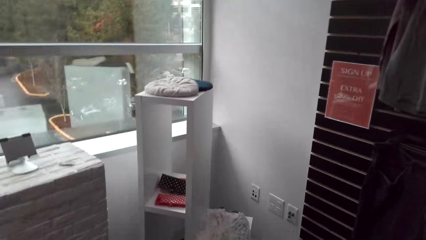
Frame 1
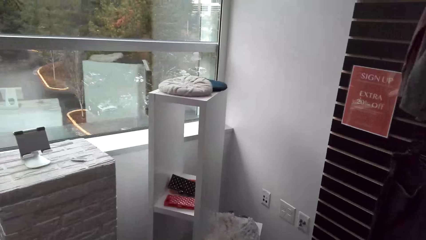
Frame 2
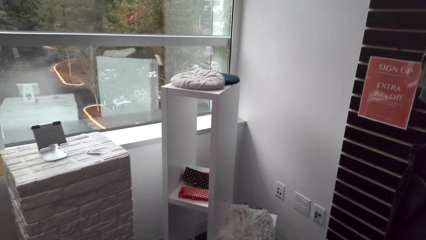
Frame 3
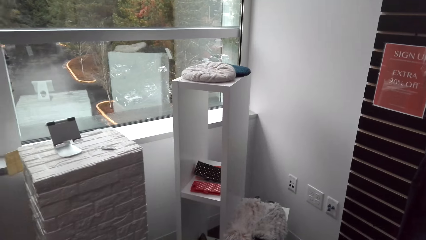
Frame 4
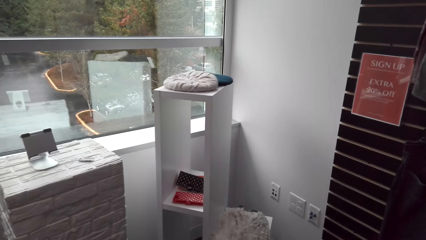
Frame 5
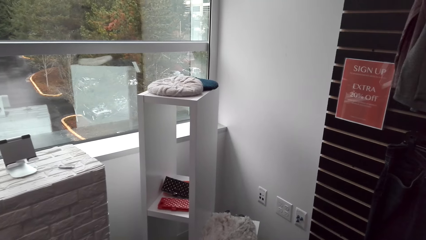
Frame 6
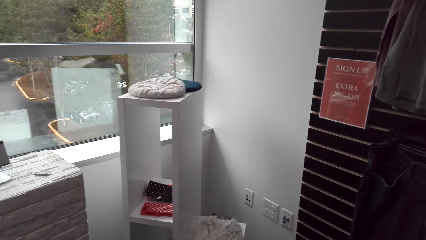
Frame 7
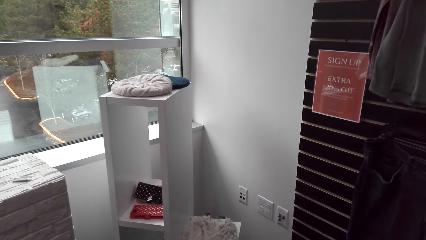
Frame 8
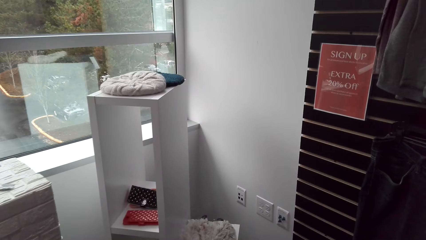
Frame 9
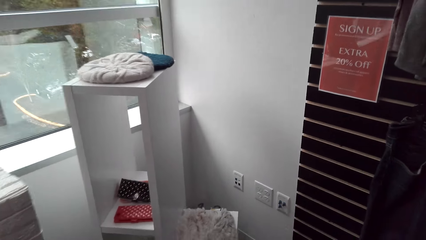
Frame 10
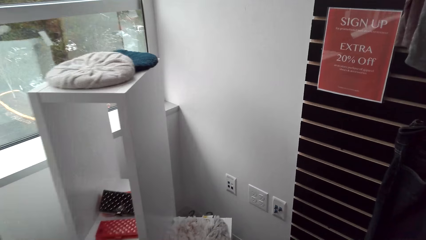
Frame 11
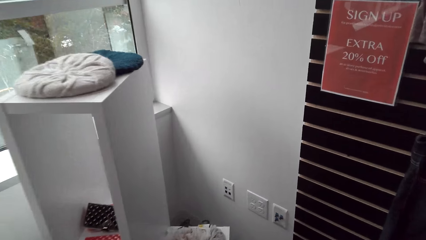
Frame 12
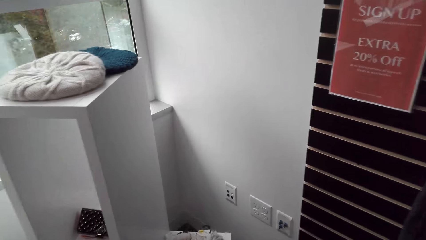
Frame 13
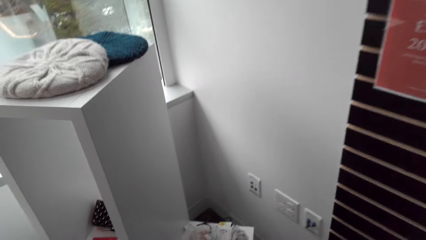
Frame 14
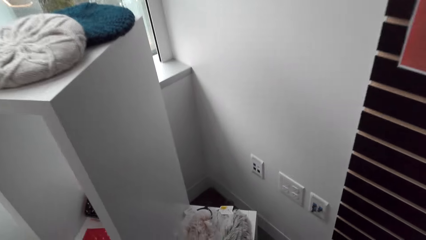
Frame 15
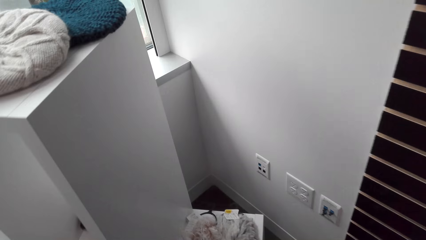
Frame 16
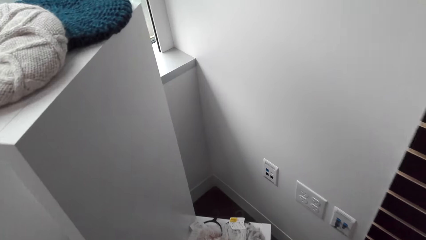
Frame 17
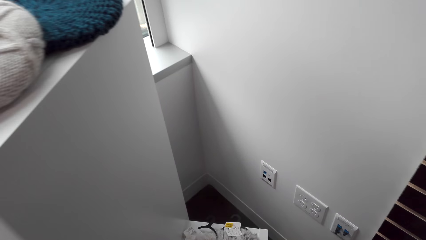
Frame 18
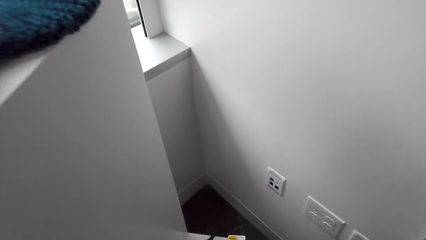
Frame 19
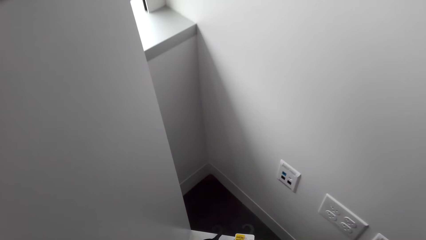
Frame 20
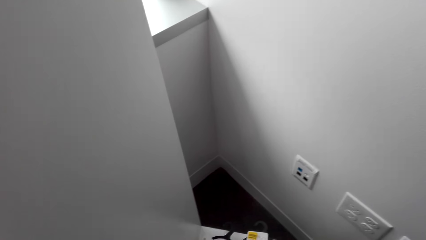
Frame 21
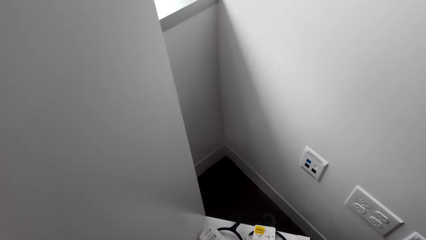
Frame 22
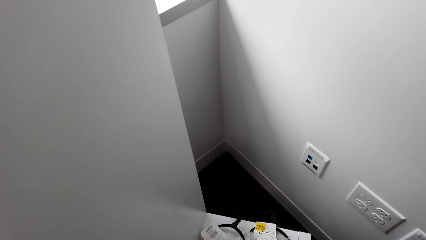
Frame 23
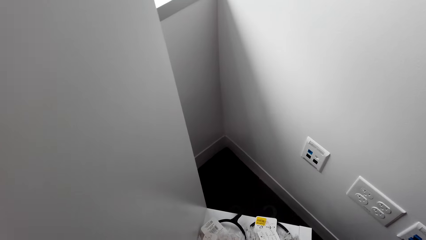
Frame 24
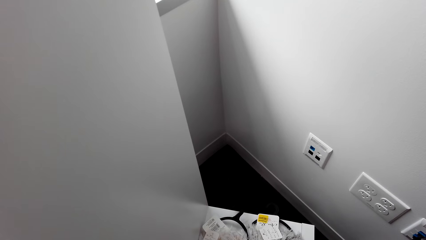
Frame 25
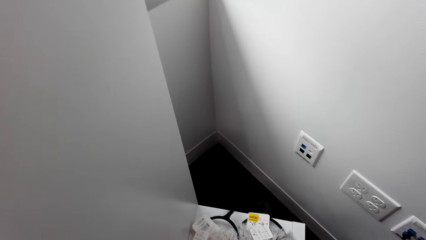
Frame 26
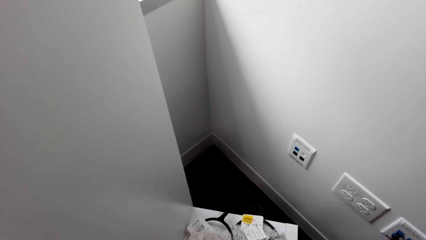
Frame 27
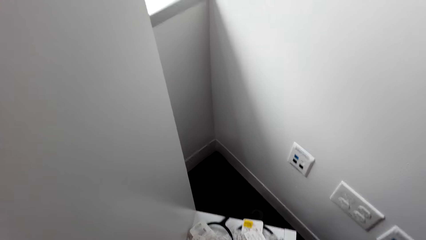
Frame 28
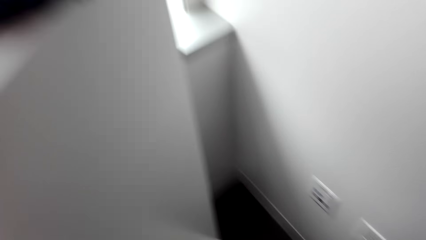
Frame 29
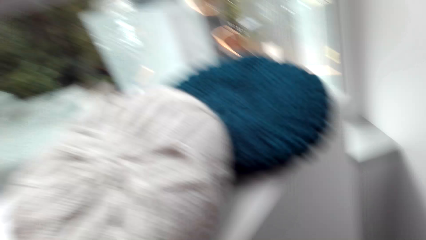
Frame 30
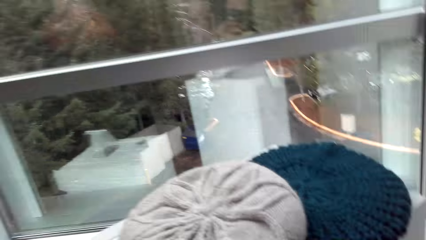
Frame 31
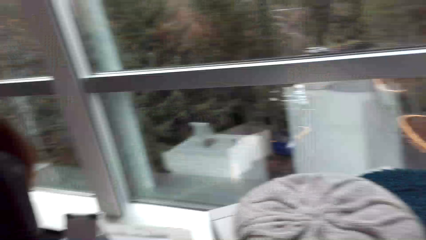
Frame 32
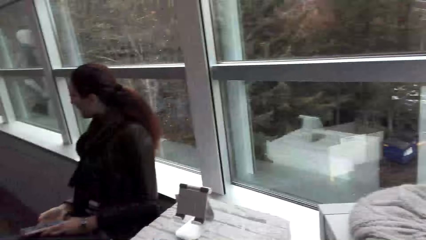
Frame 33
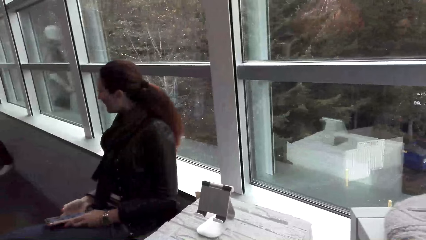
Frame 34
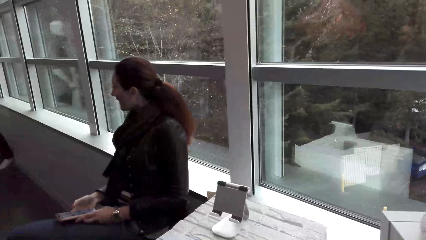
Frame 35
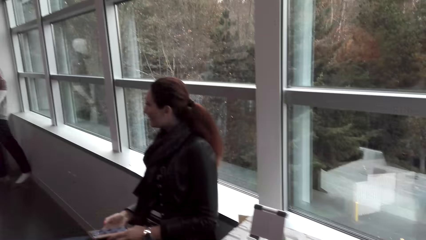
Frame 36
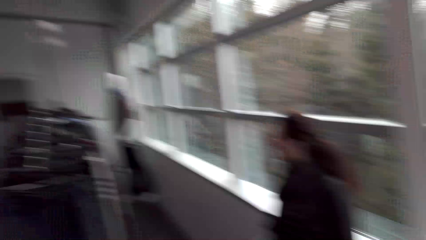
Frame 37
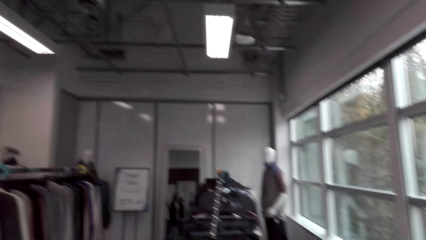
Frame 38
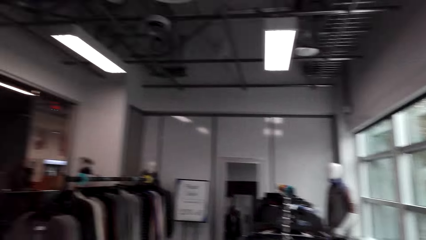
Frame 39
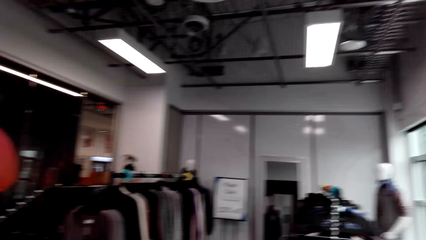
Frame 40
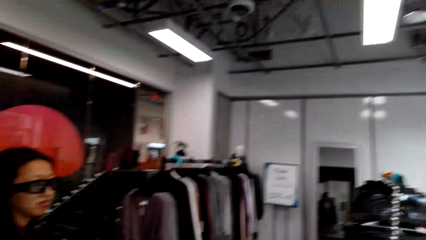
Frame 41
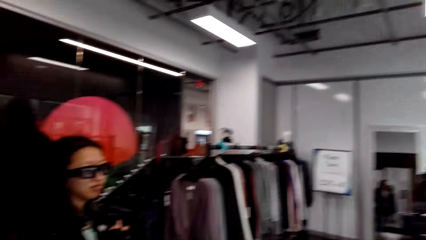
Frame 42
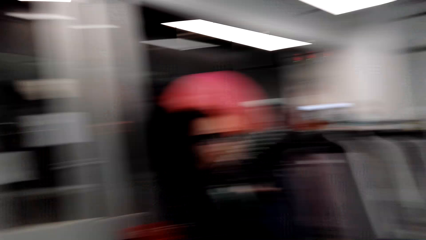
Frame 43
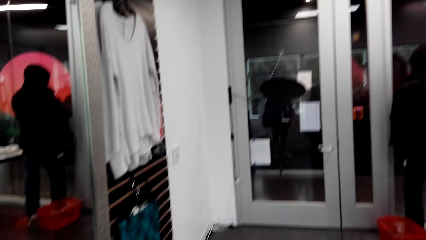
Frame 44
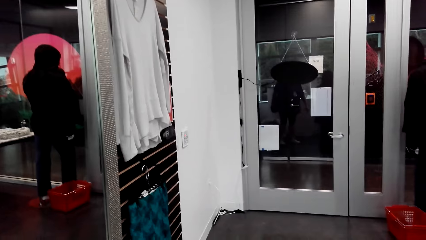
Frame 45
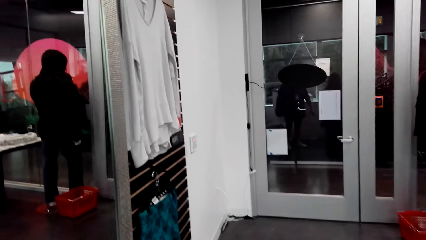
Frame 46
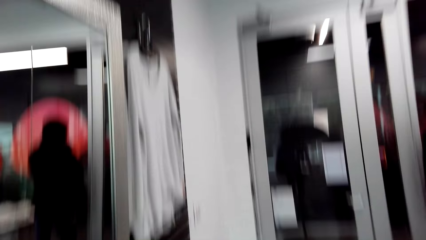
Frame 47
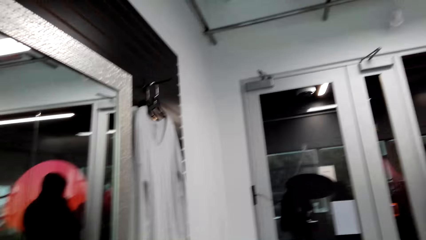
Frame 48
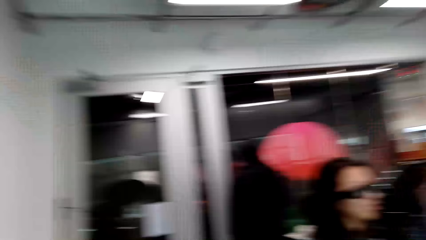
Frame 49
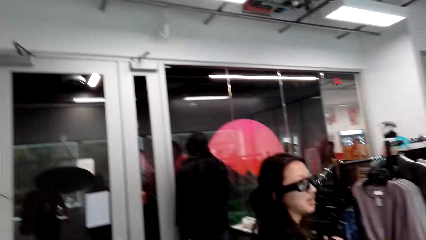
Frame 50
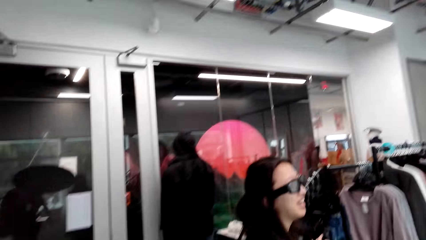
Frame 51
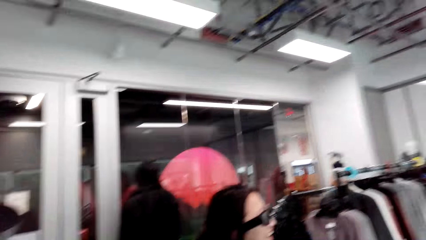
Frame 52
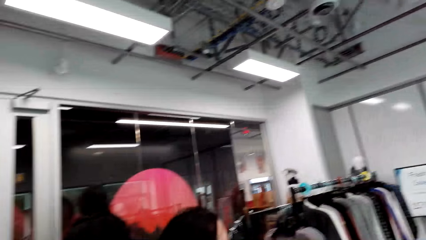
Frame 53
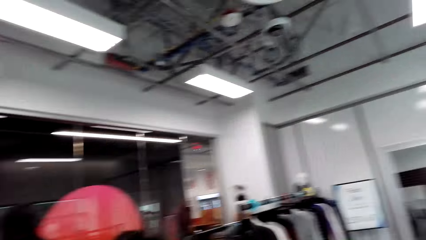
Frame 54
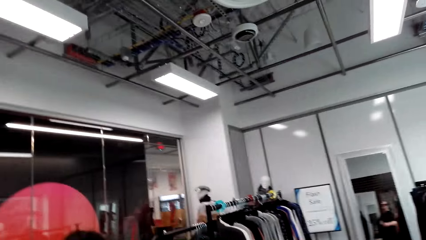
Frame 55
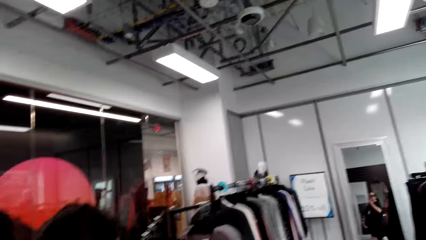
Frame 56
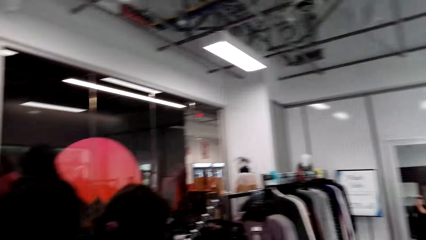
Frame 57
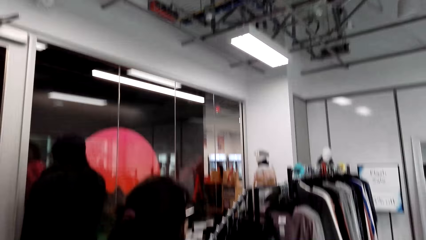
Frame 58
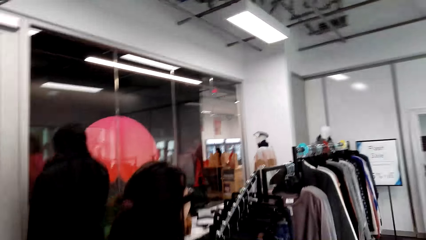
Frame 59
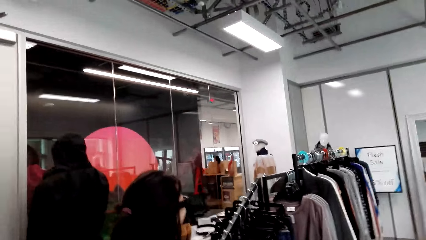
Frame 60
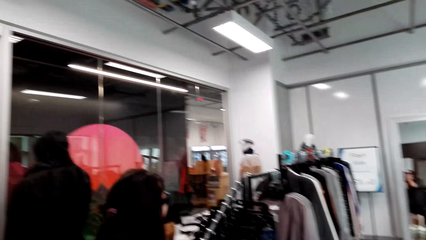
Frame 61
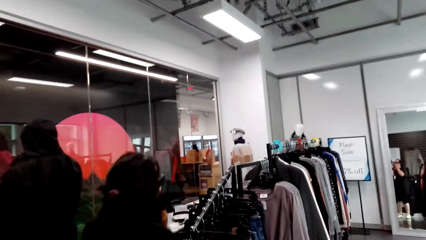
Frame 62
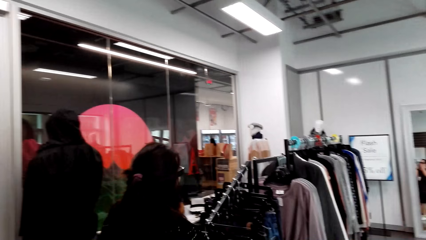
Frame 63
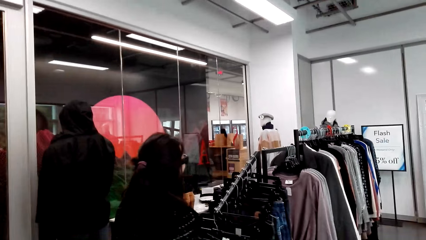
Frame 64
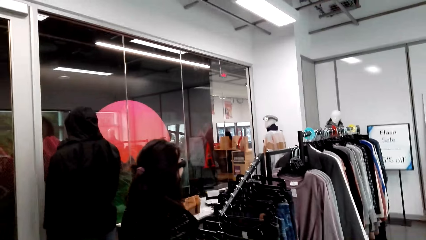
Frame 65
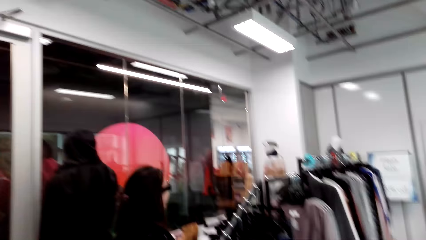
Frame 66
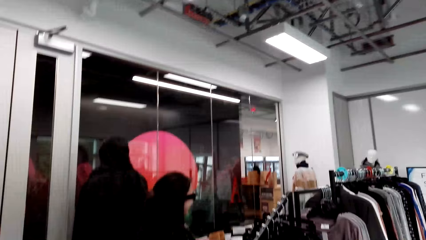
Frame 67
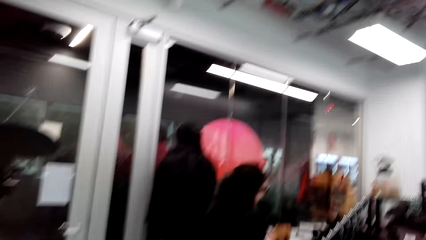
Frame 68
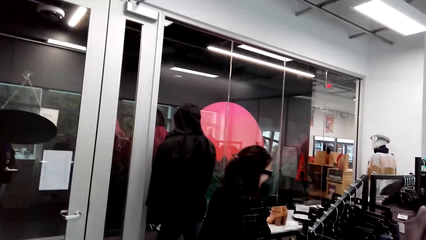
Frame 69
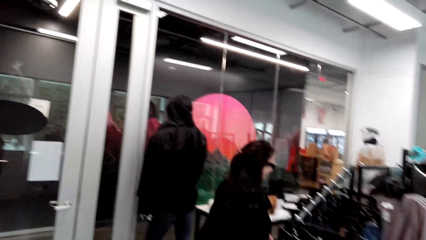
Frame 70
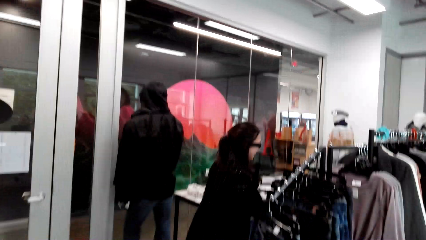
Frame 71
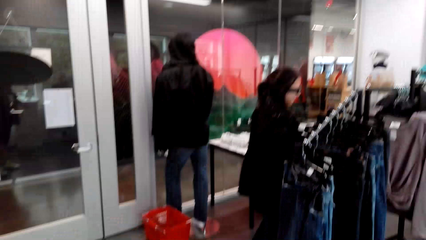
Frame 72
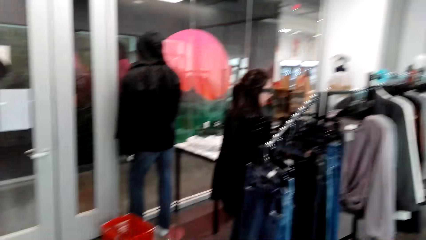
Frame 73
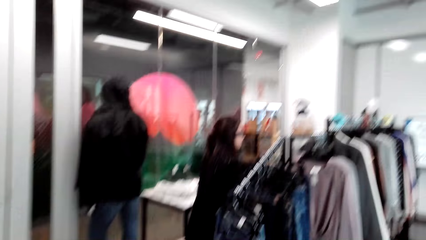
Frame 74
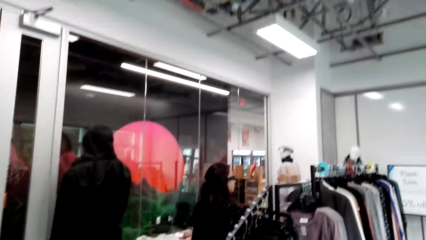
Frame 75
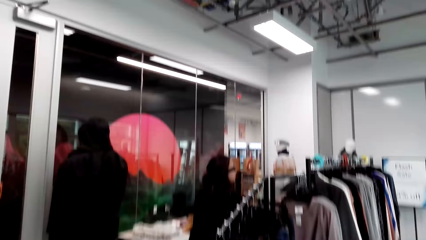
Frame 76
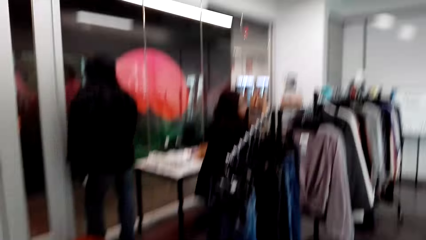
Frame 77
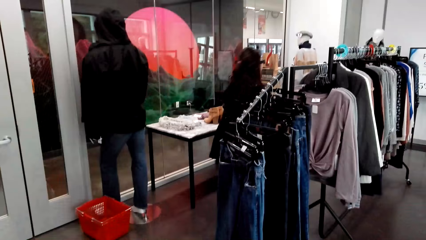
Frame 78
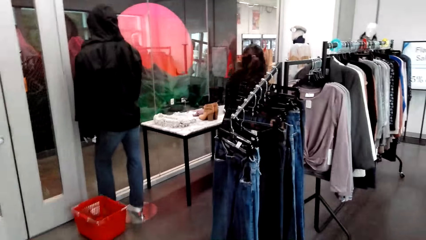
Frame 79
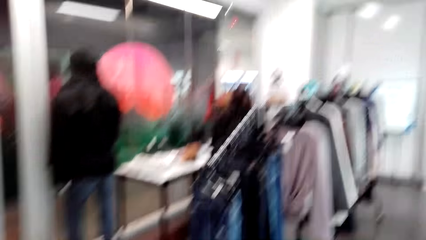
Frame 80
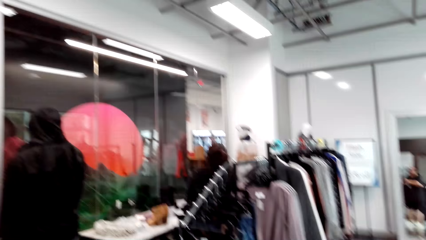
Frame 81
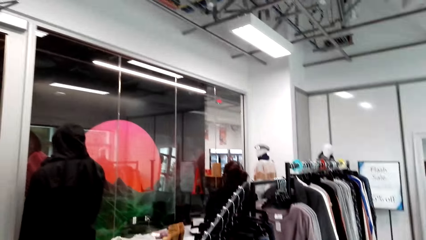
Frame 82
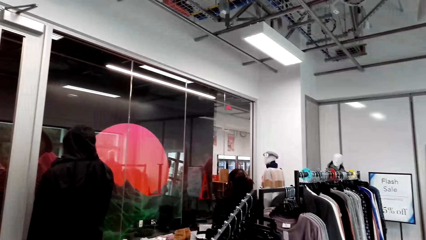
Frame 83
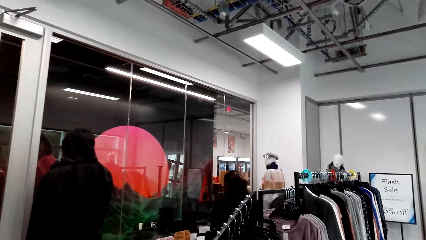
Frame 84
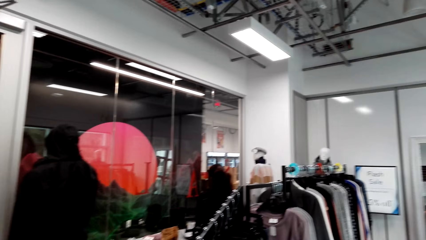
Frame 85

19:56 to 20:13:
The camera wearer speaks to a woman. Another woman speaks to the camera wearer. The camera wearer looks around the clothes store. They laugh.
